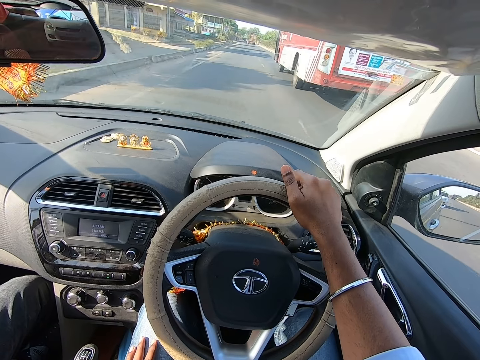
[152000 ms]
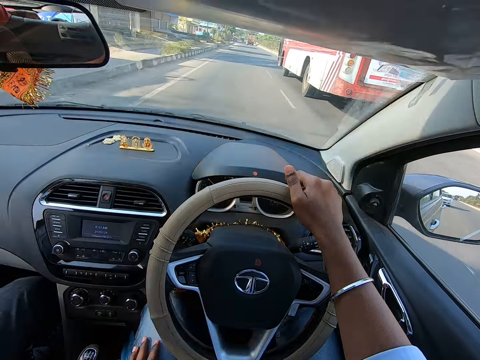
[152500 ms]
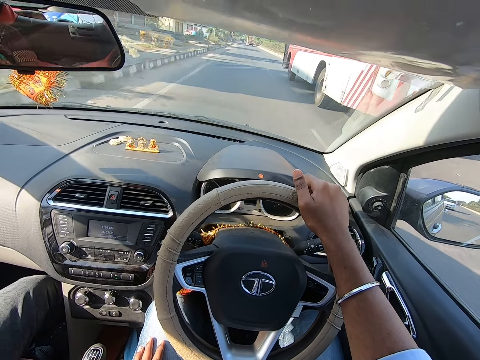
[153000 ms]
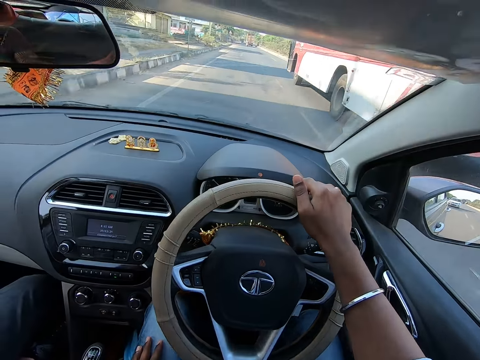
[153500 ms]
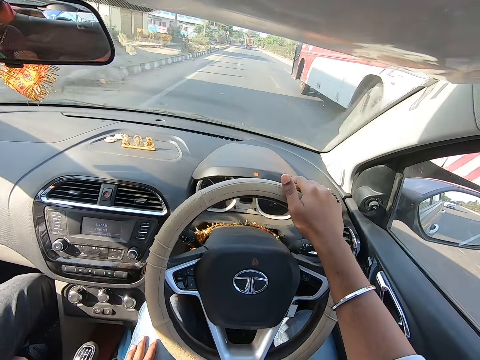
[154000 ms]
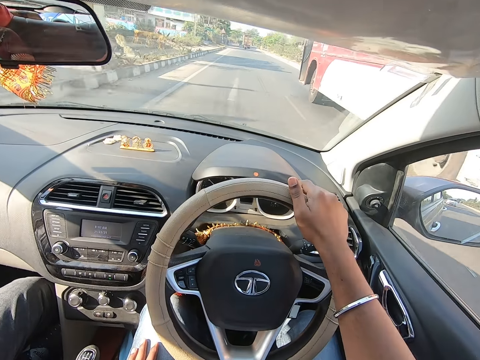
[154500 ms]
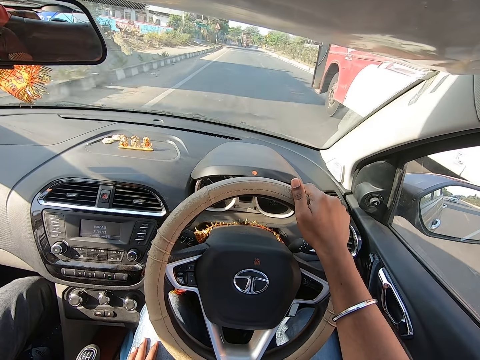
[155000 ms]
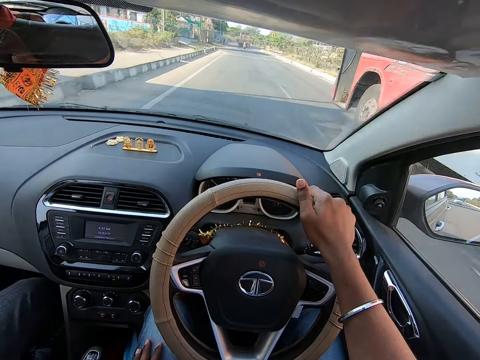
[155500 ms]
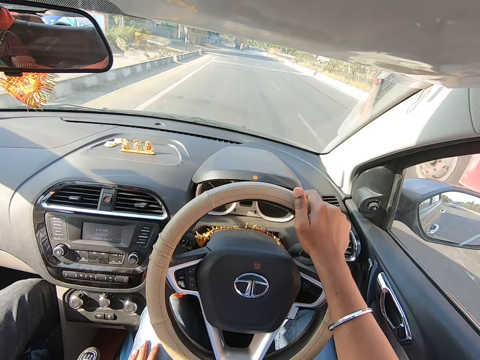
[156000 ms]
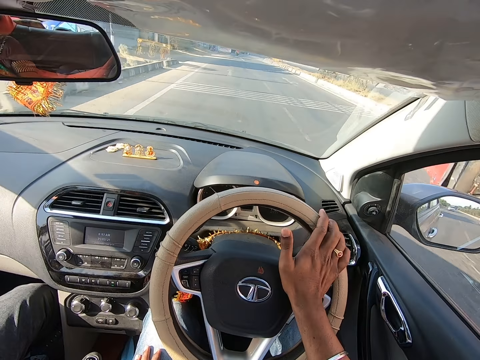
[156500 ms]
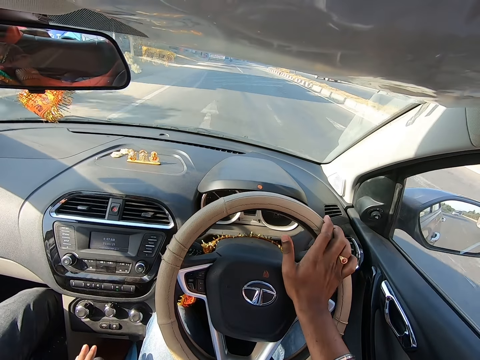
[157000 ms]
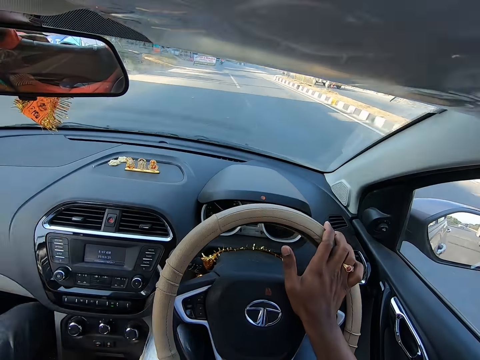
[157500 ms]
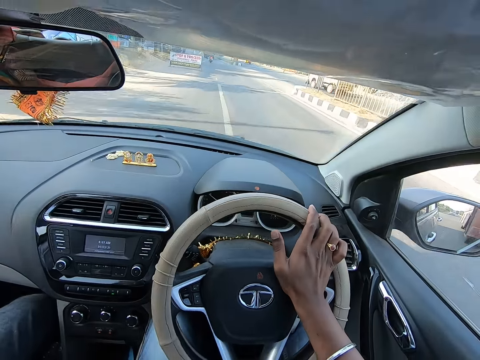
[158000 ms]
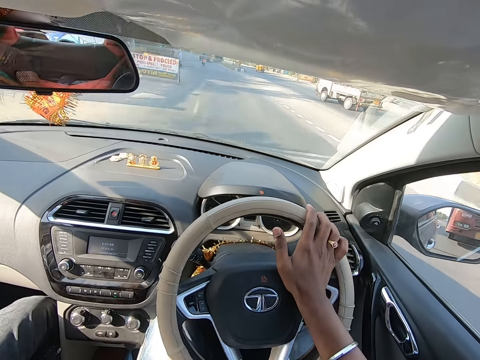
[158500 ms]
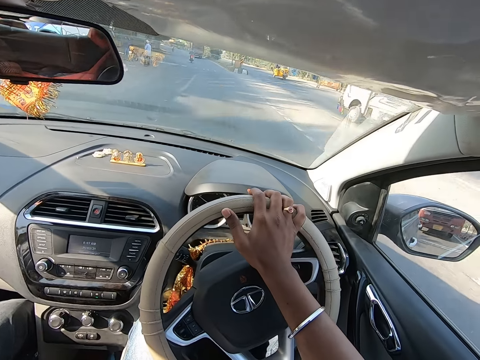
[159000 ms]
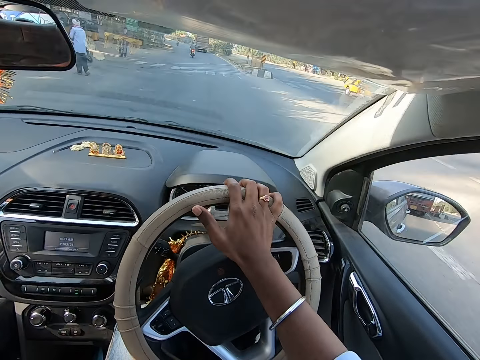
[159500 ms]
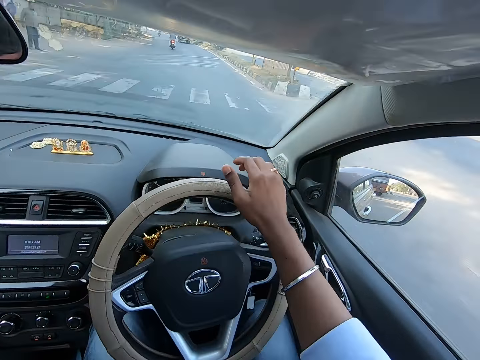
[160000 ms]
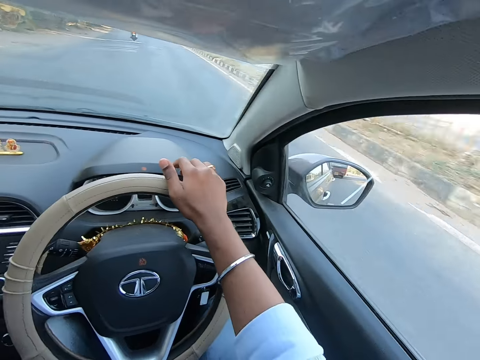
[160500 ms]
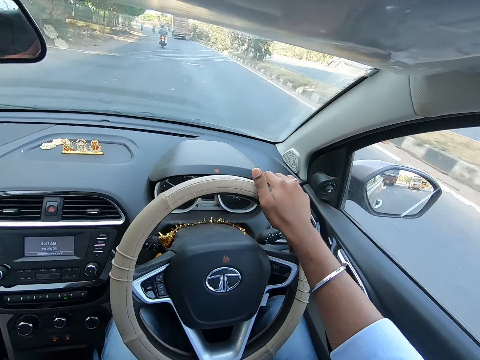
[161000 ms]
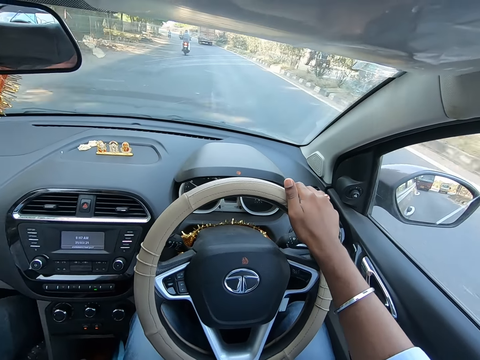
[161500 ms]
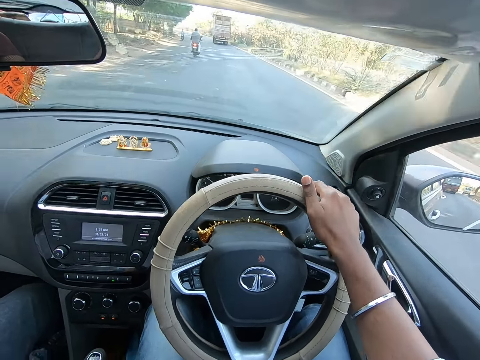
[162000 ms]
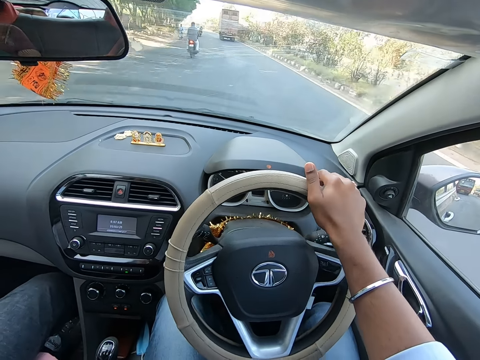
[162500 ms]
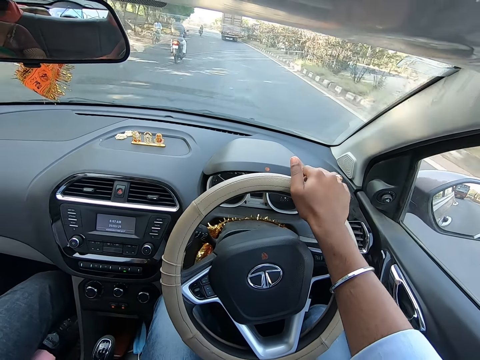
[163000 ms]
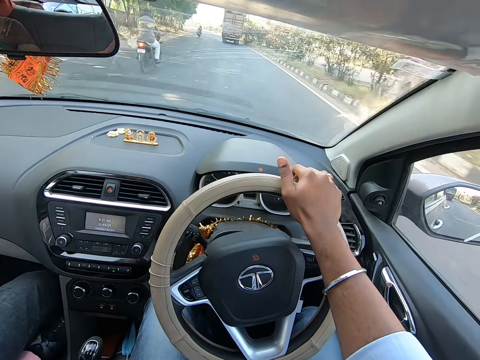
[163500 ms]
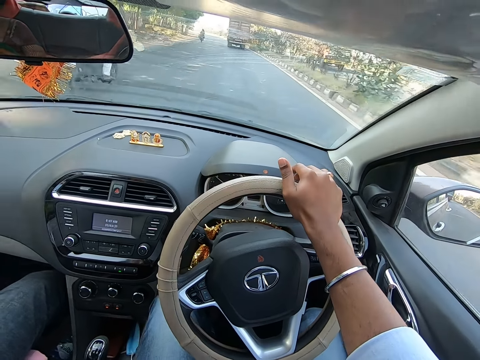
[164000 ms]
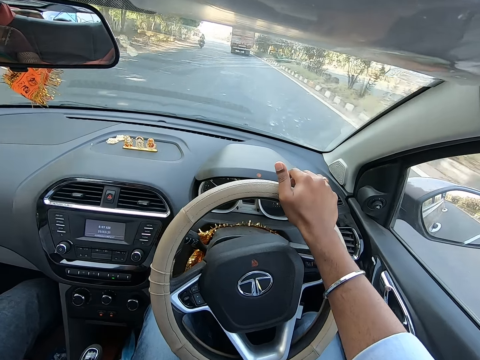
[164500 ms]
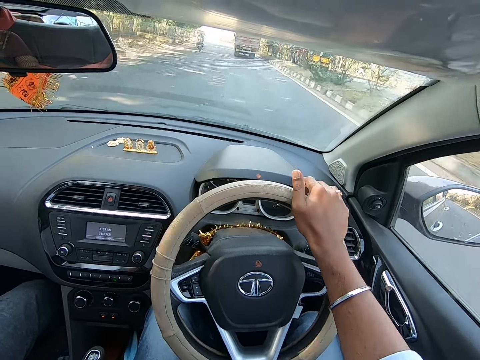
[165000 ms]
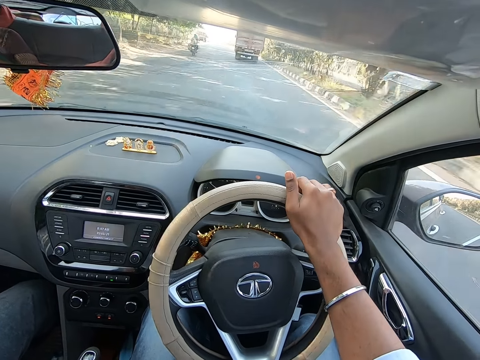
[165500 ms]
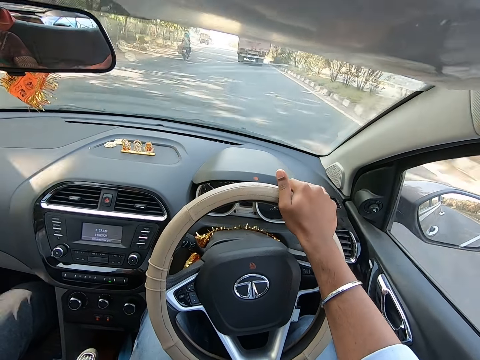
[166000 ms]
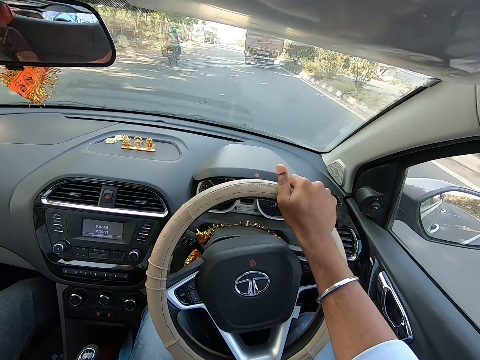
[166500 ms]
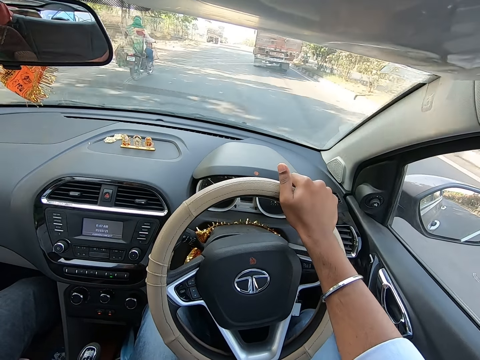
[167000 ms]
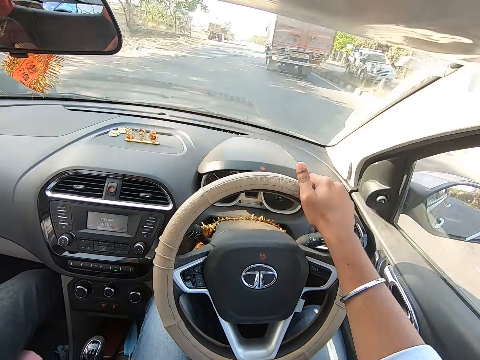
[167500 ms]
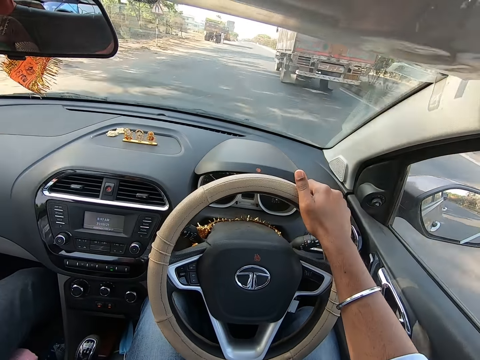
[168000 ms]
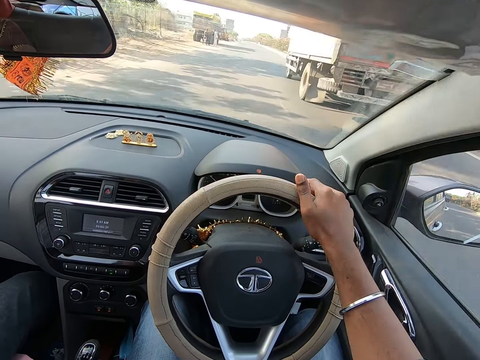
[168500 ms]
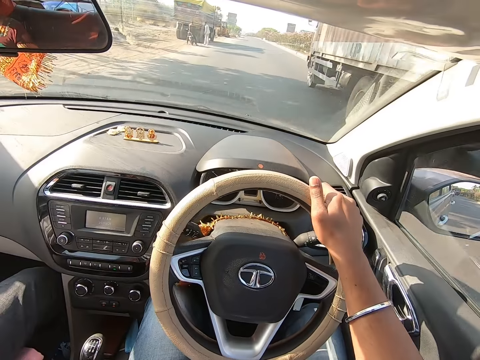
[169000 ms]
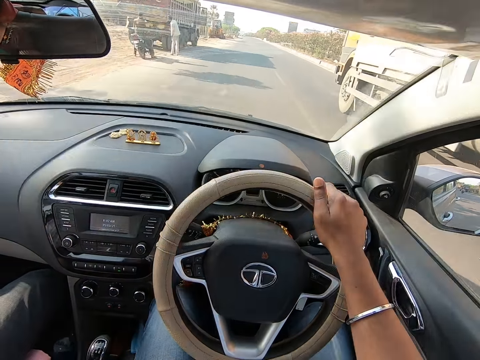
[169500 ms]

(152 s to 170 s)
The camera wearer converses with the man. He presses the horn on the steering wheel with his right hand. He converses with the man.

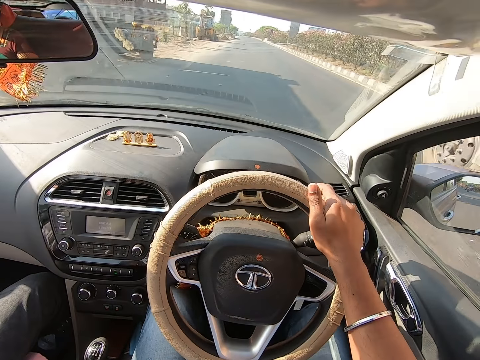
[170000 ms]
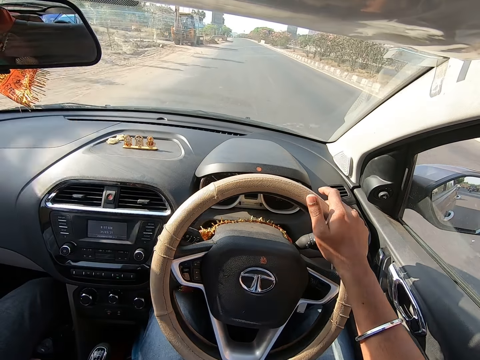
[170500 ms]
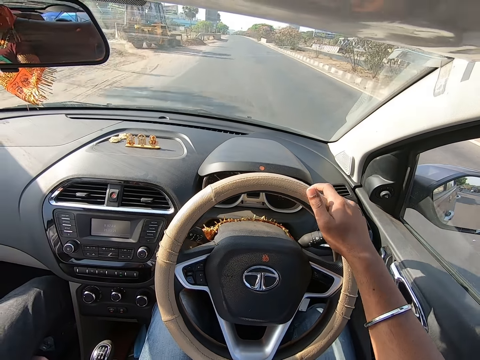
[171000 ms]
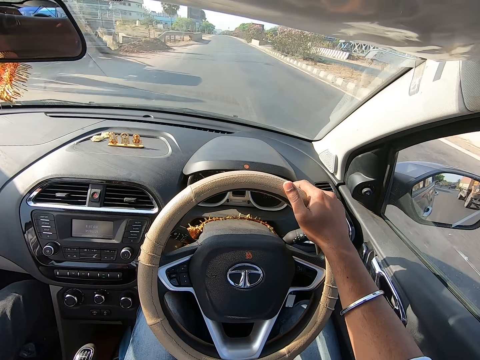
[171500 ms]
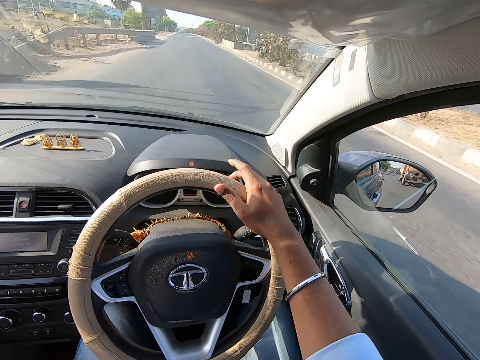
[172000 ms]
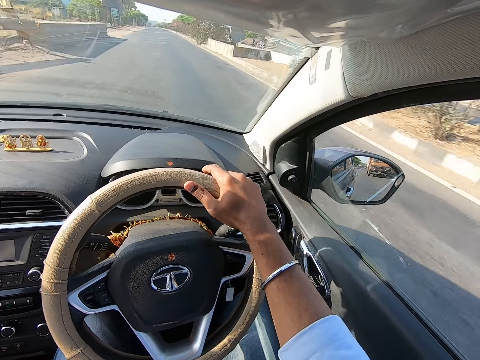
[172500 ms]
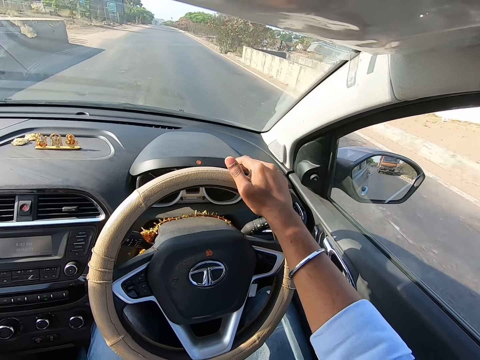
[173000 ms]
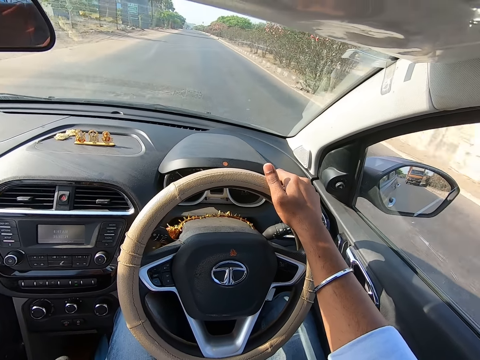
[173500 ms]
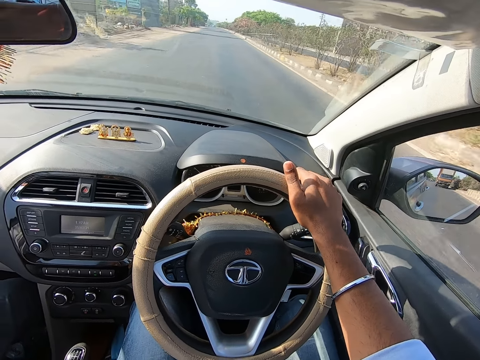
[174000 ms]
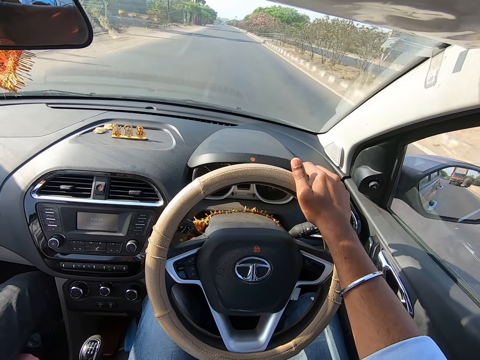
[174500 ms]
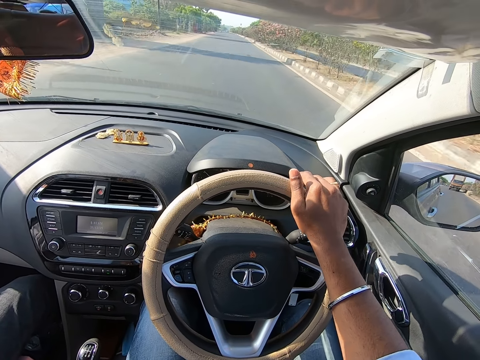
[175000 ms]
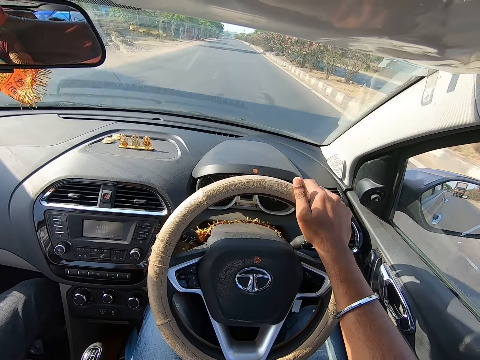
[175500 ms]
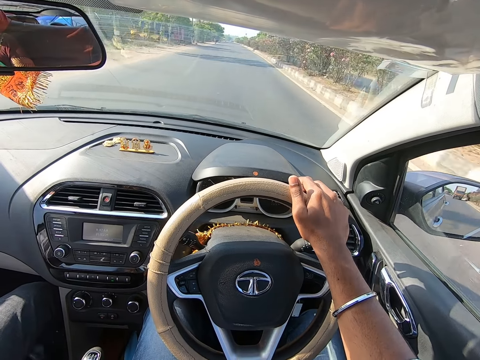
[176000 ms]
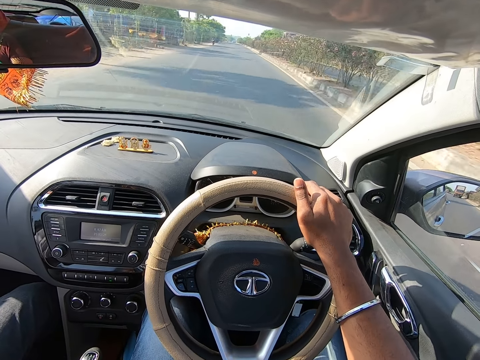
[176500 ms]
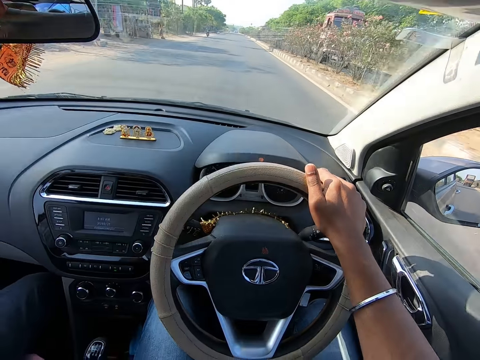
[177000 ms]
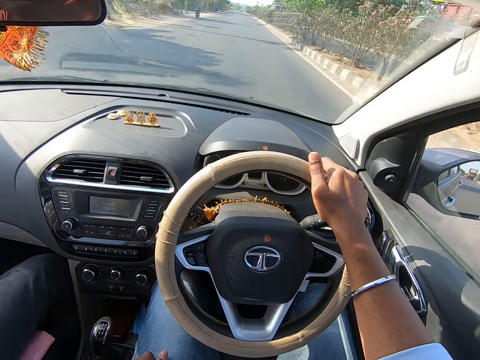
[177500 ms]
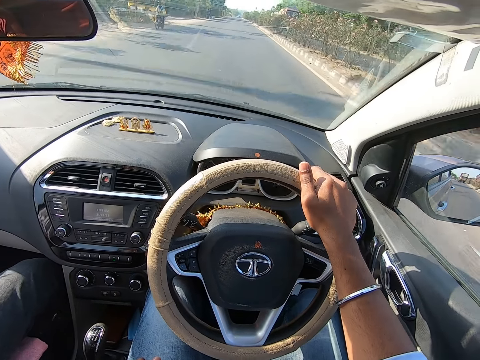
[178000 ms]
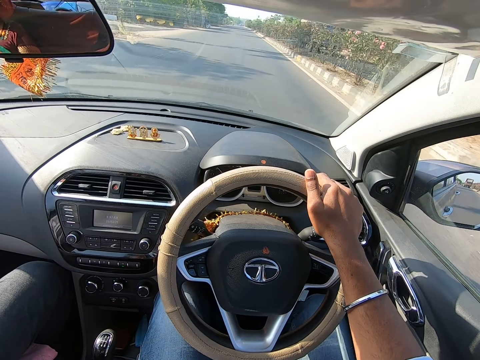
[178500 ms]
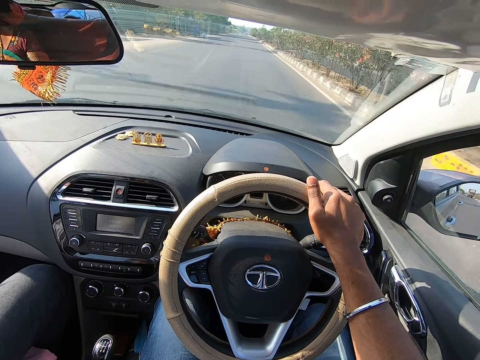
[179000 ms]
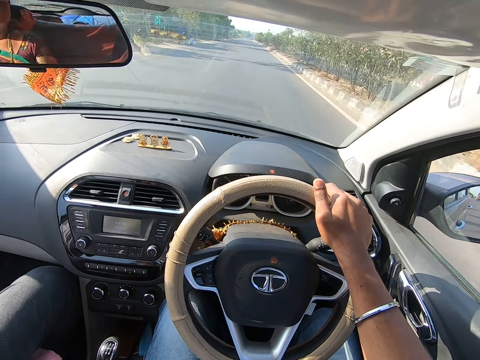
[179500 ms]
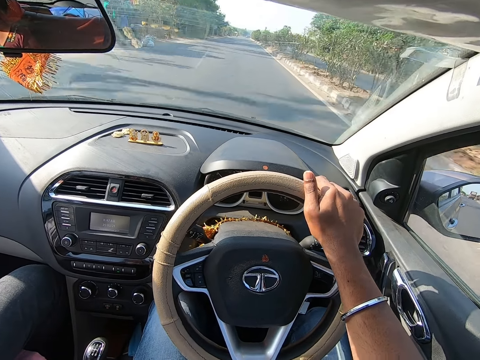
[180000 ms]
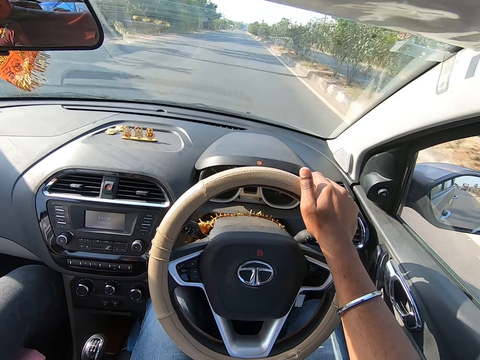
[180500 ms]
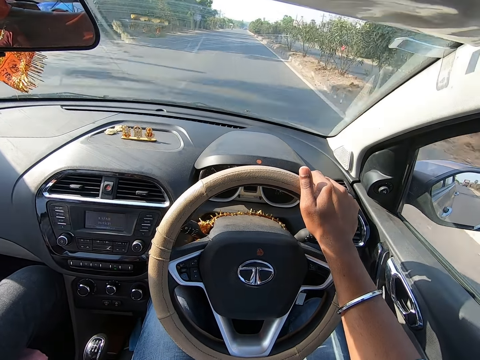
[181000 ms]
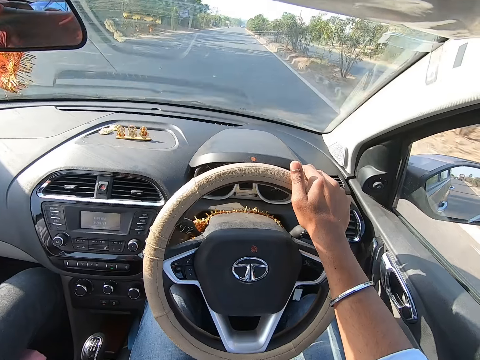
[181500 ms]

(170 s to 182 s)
The camera wearer converses with the man.
